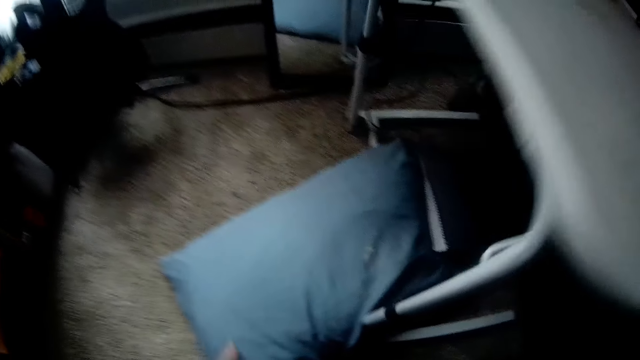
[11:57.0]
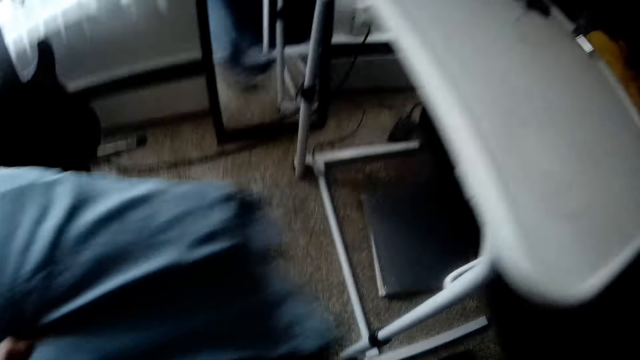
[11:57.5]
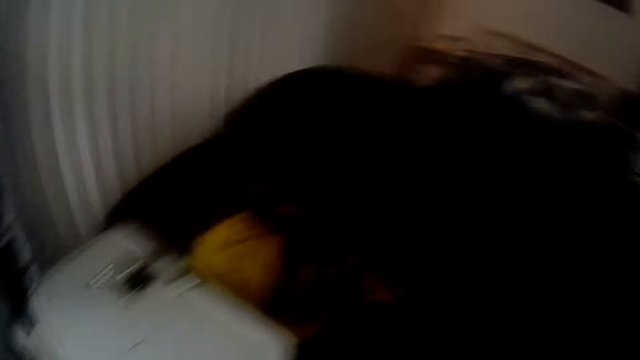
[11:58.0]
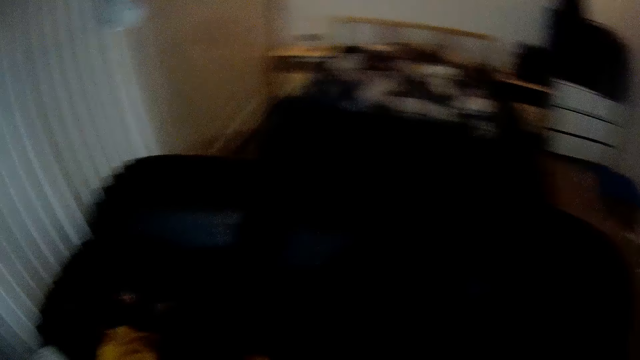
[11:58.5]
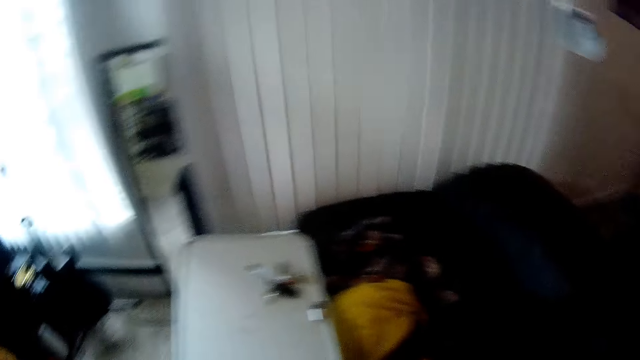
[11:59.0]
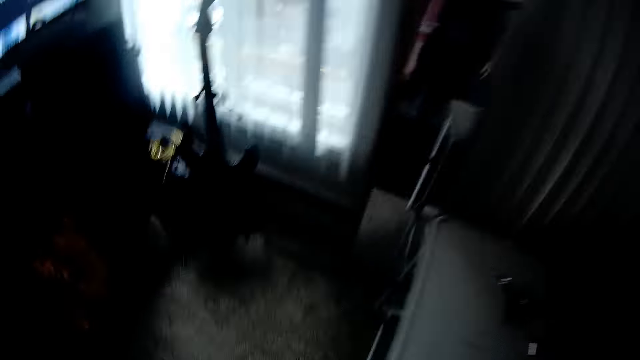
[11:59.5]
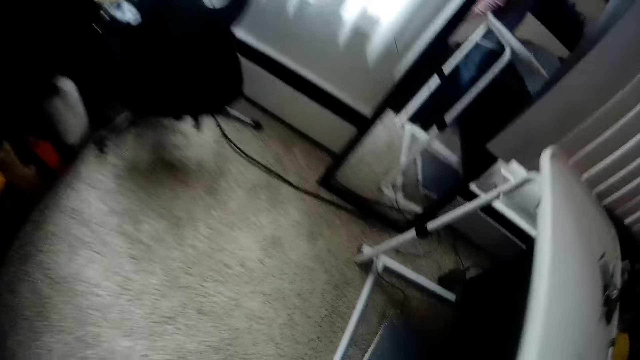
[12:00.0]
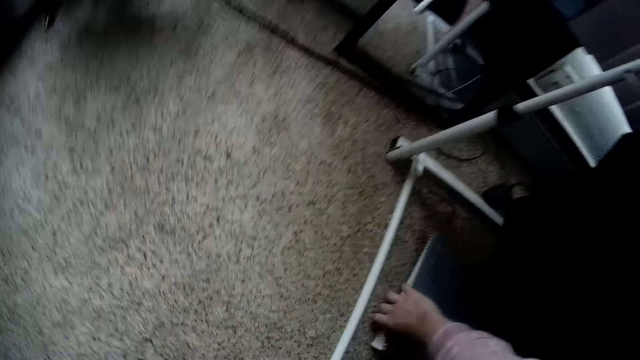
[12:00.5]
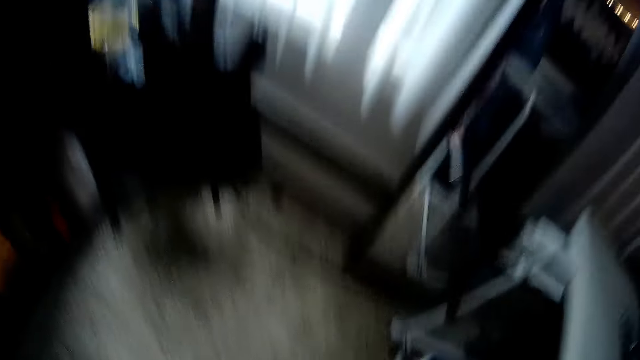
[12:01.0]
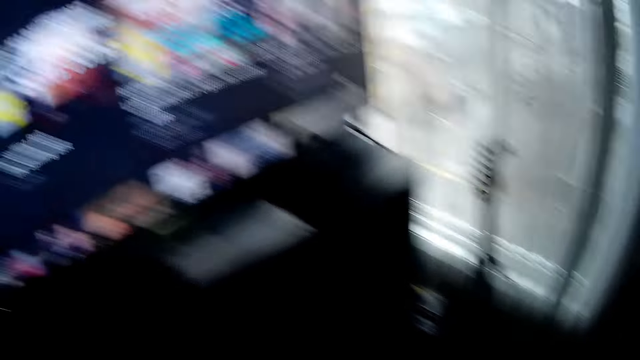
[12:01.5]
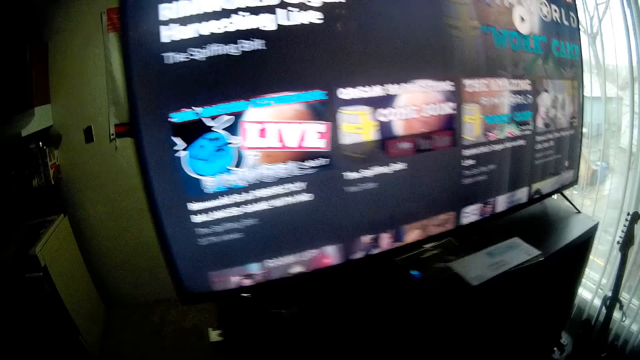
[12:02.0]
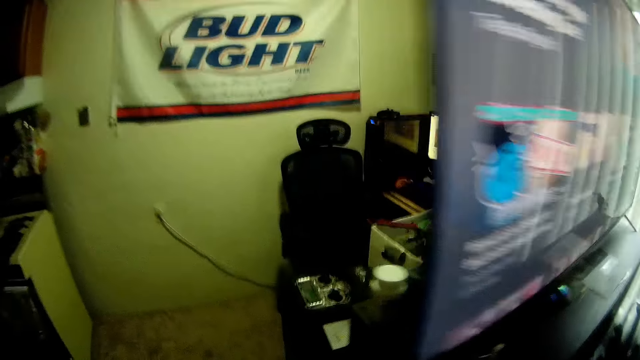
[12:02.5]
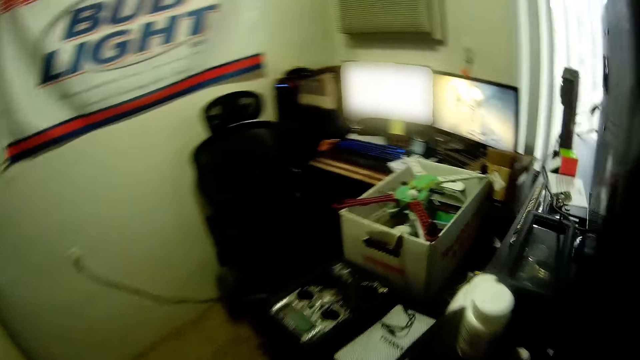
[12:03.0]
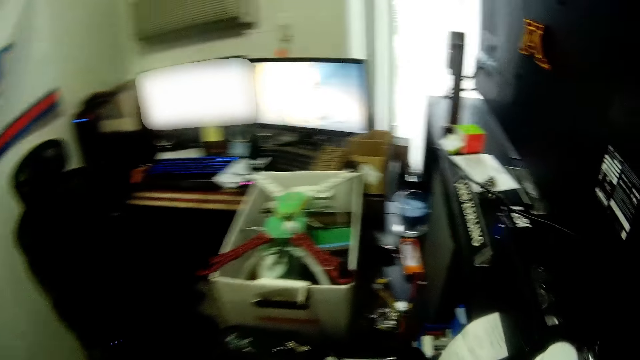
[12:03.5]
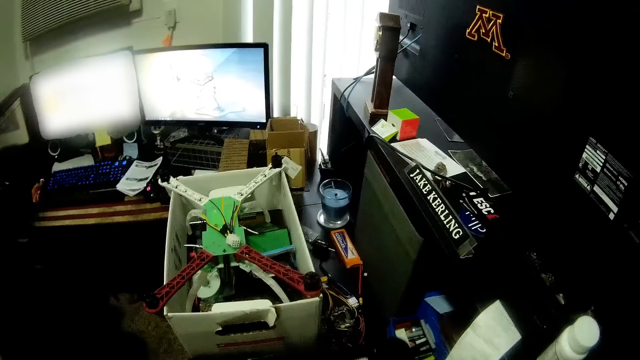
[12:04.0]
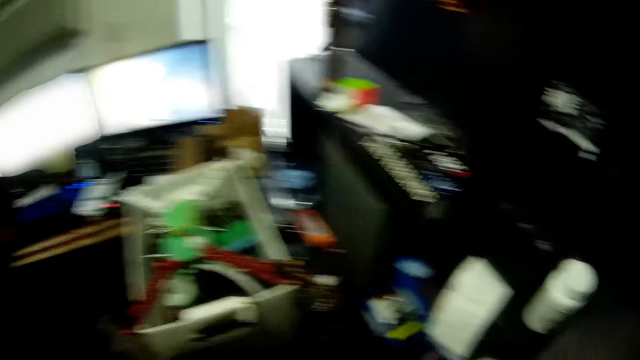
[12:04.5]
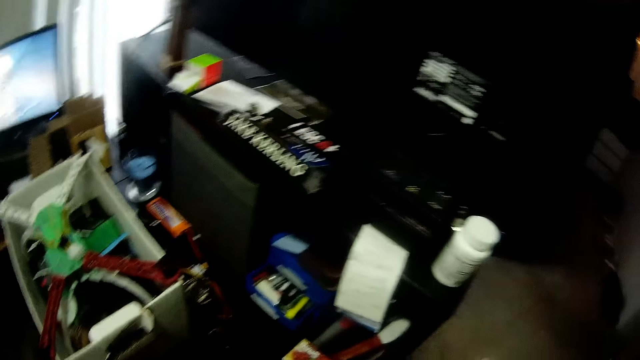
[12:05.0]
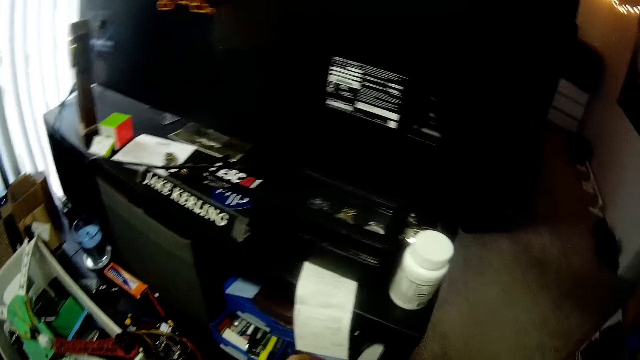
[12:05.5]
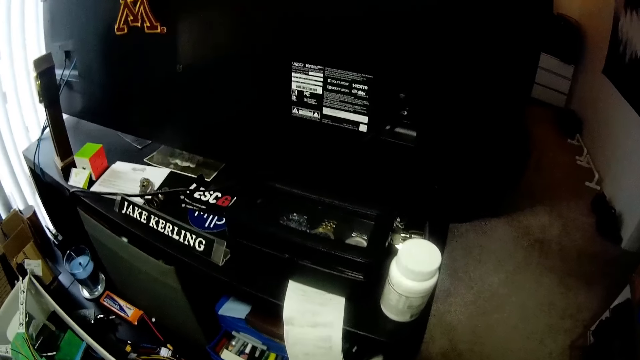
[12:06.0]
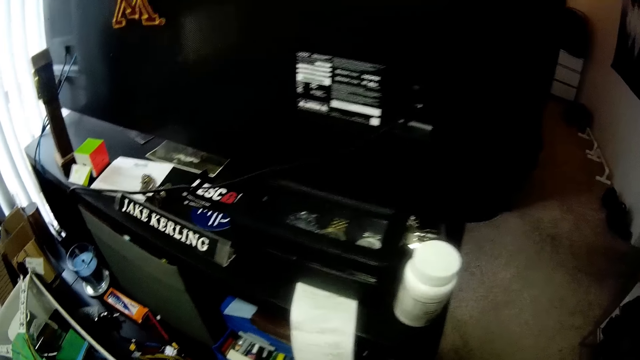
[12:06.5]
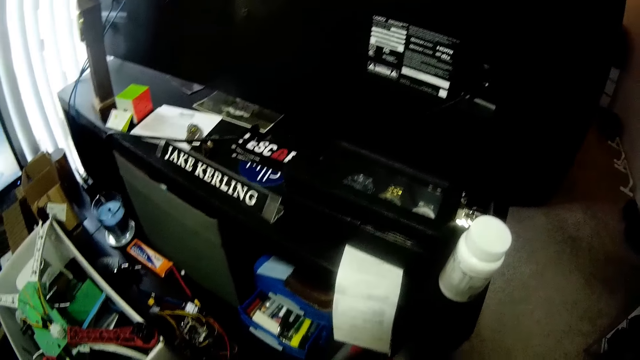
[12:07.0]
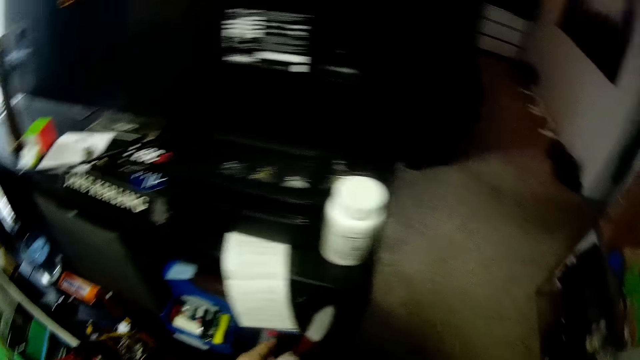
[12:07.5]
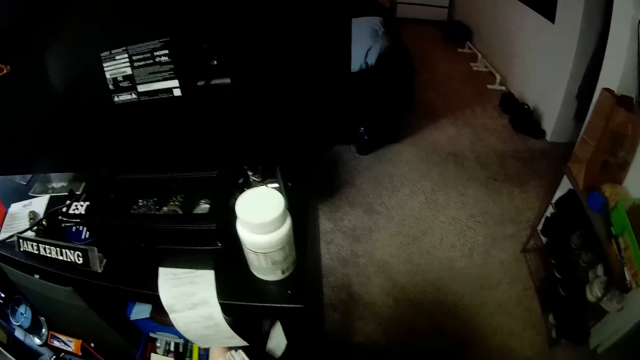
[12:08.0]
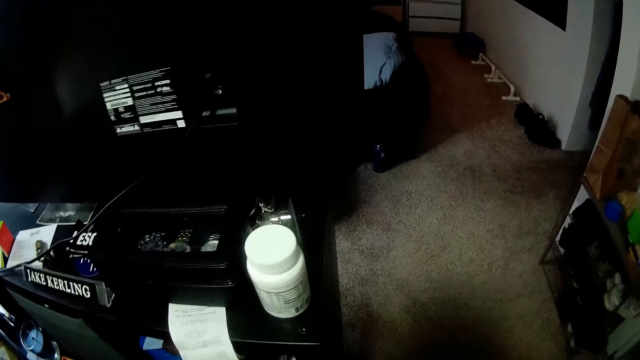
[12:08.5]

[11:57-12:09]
The camera wearer picks a pillow or book from the floor with his right hand.

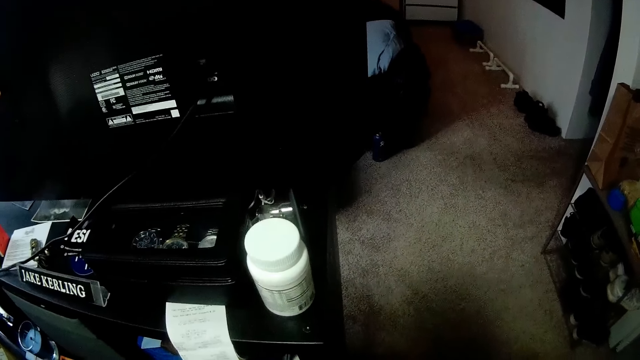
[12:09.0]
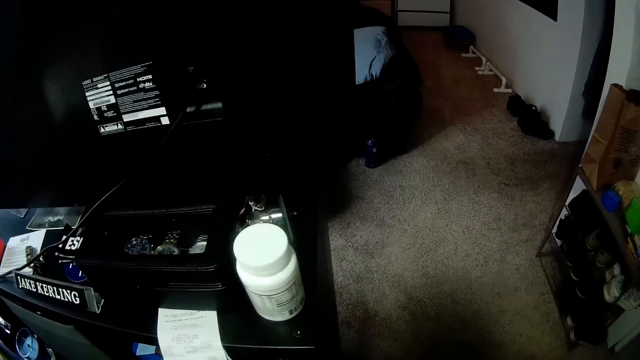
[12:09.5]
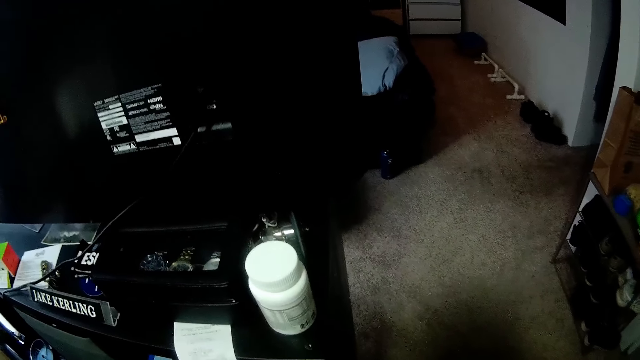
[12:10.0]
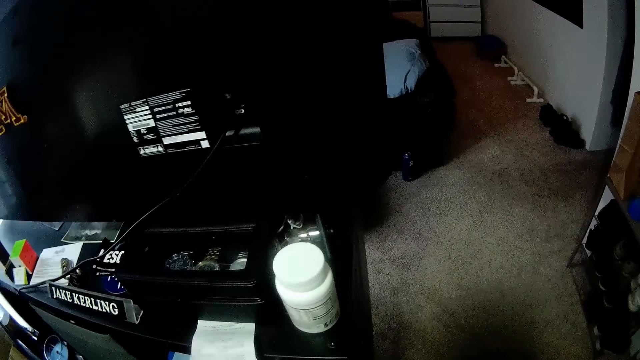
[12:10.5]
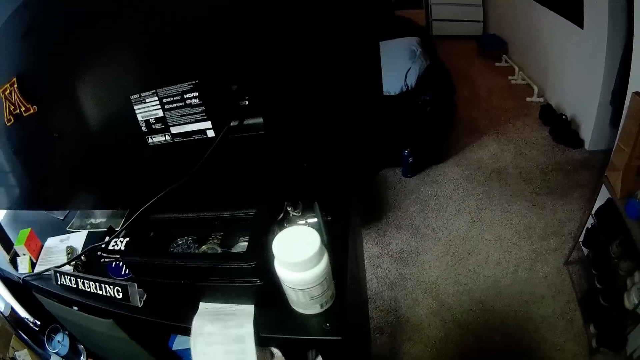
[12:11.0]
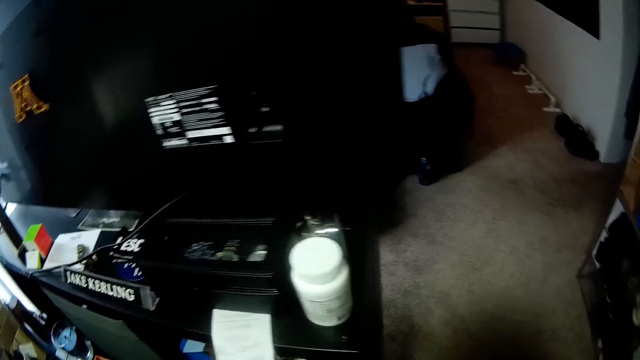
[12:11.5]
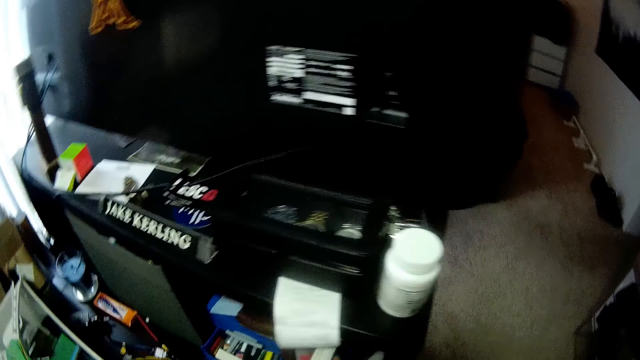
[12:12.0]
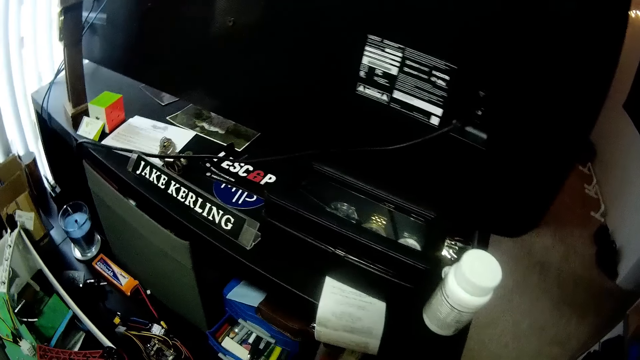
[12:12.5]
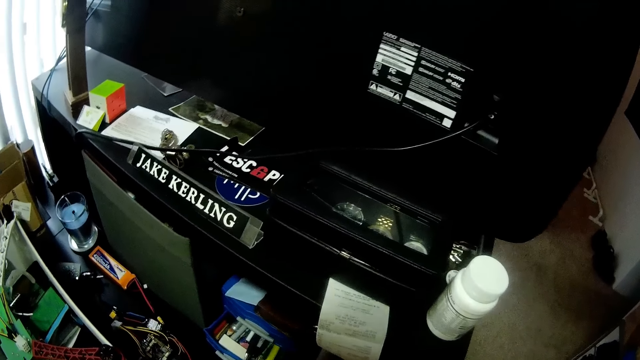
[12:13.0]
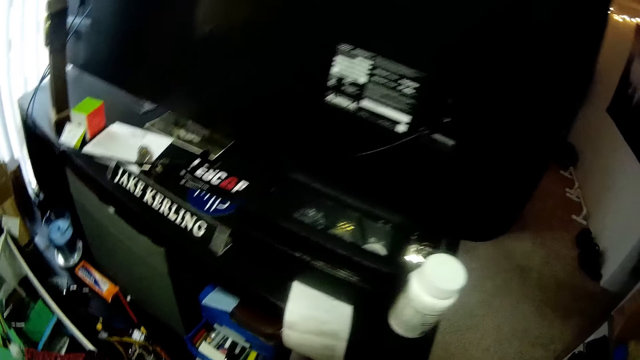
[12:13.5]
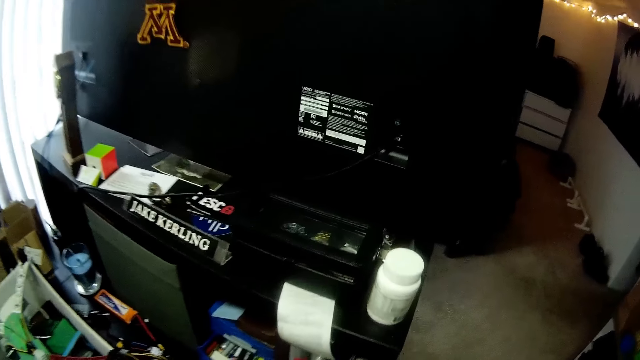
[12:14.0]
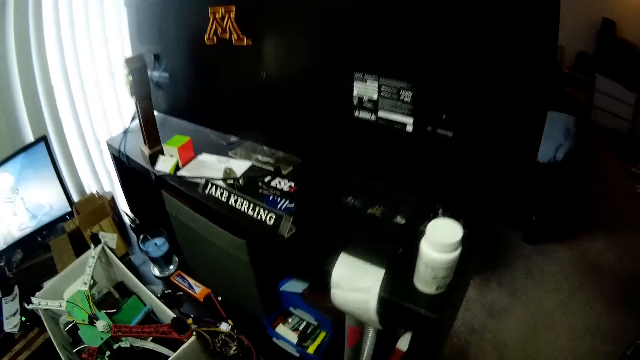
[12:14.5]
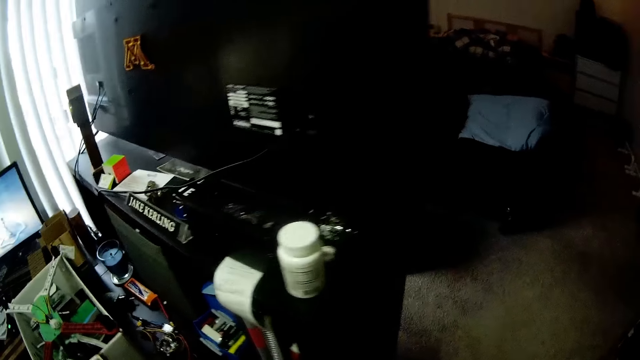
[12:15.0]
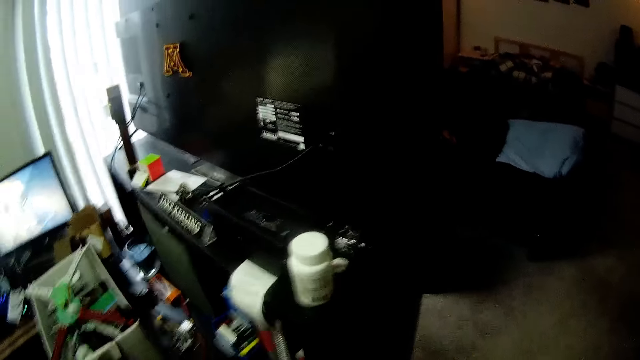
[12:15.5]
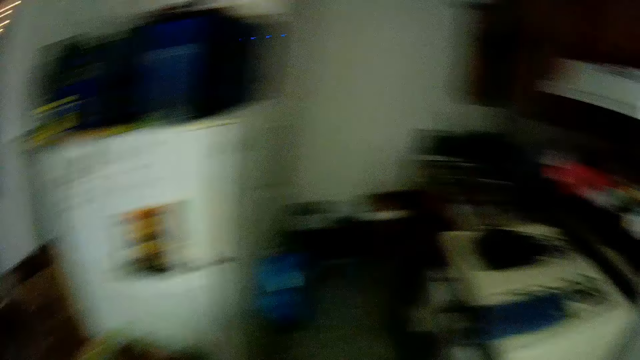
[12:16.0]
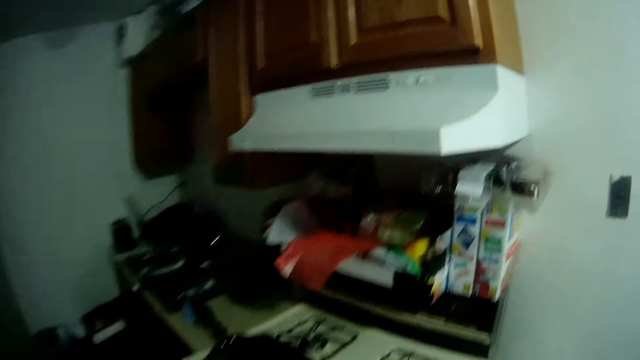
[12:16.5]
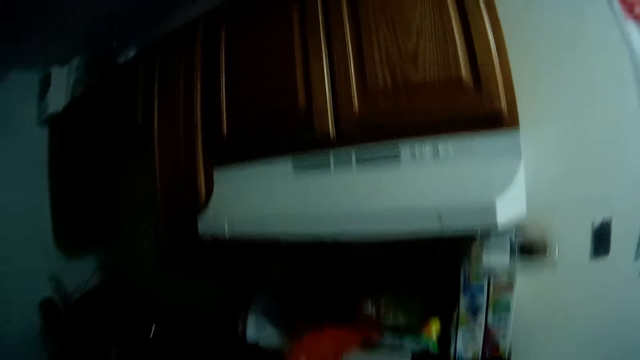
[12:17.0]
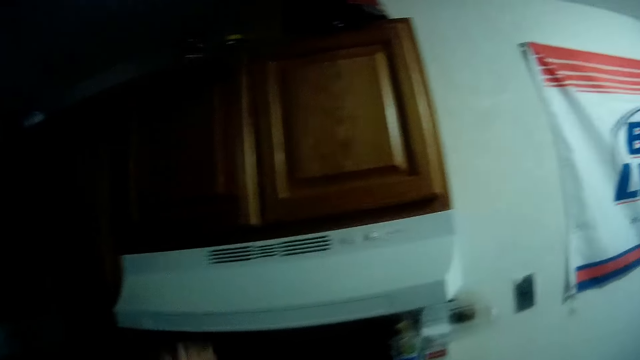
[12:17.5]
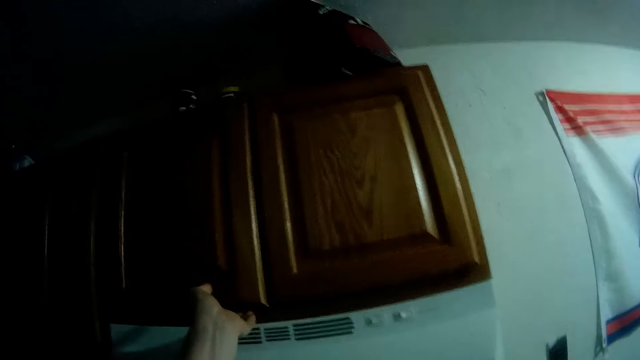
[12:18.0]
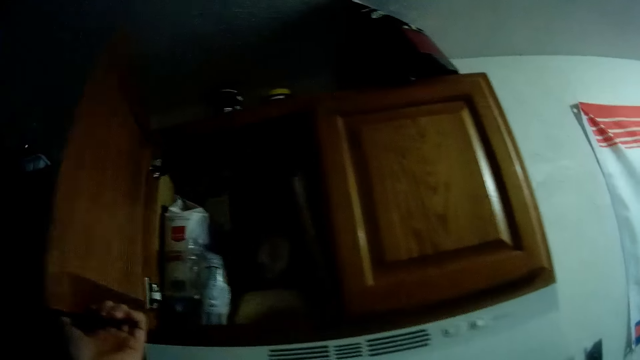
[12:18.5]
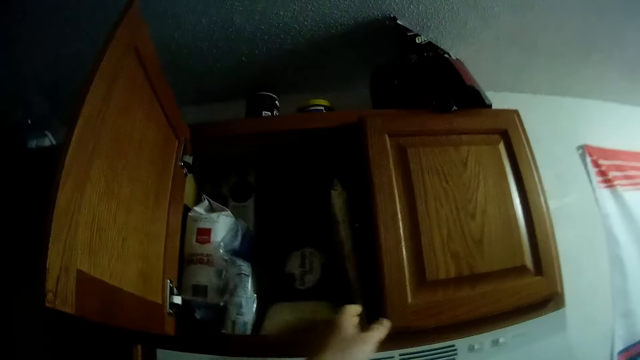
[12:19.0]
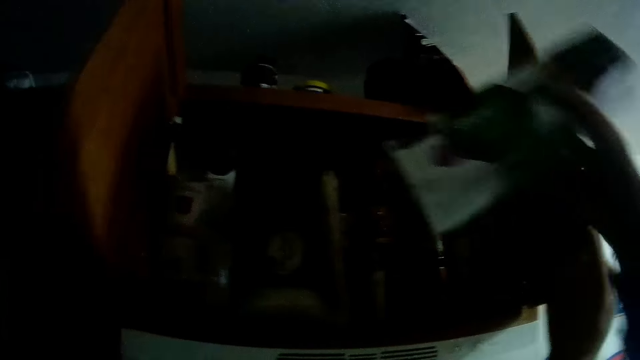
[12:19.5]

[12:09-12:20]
The camera wearer looks at the accessory. He walks into the kitchen. He opens a cabinet with his left hand.
